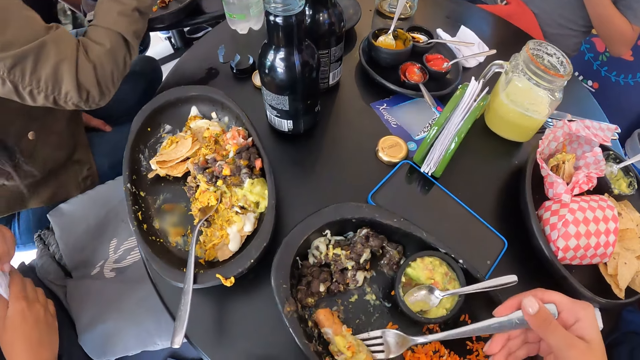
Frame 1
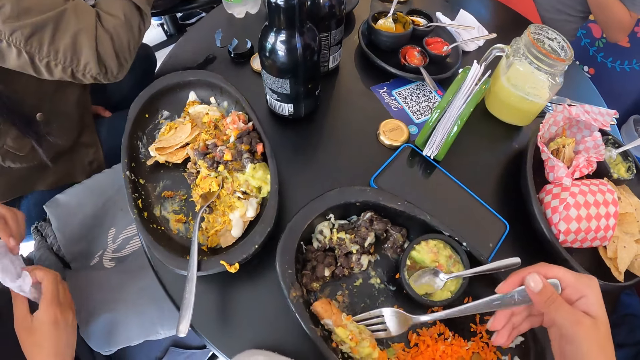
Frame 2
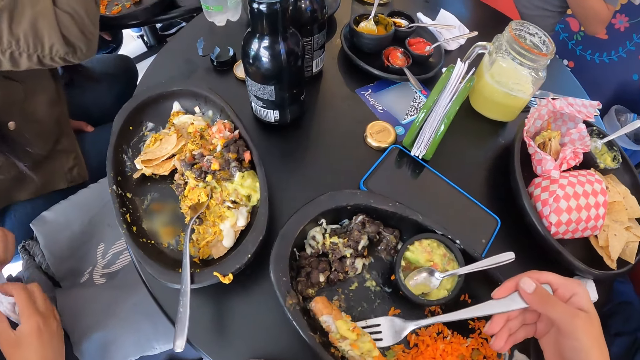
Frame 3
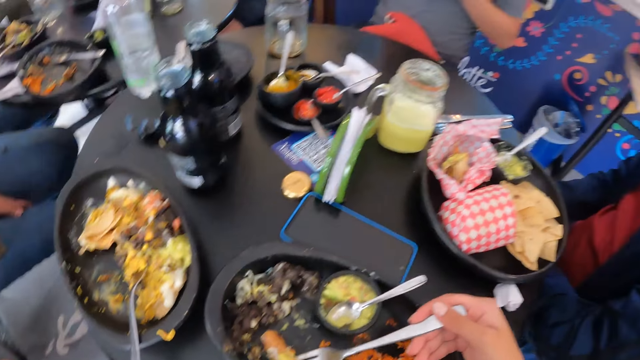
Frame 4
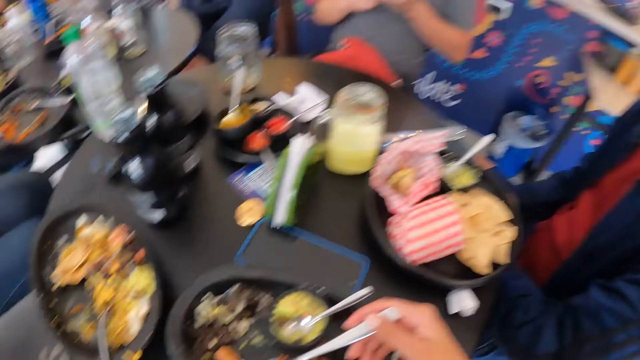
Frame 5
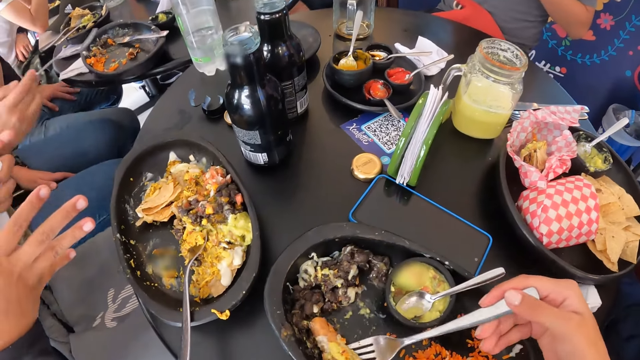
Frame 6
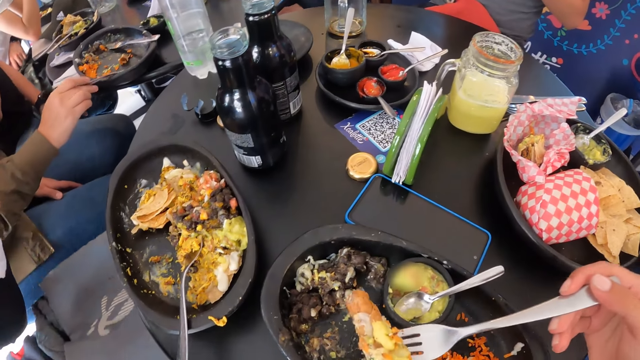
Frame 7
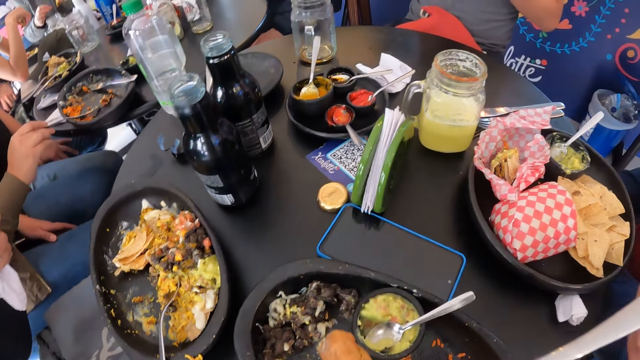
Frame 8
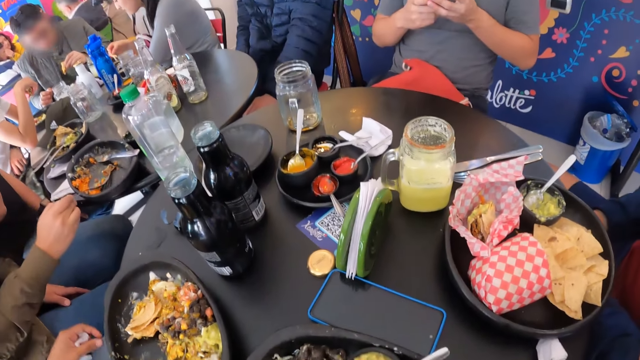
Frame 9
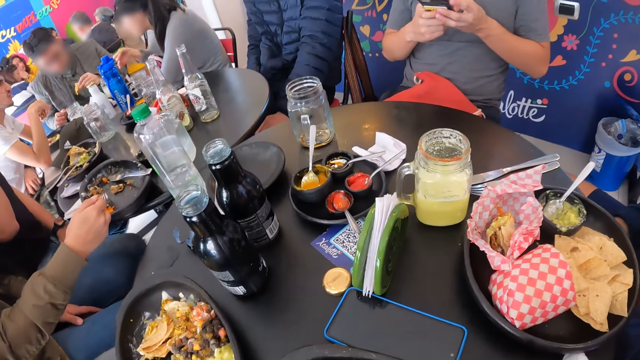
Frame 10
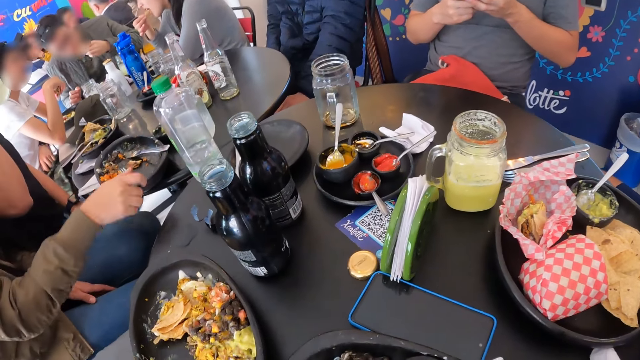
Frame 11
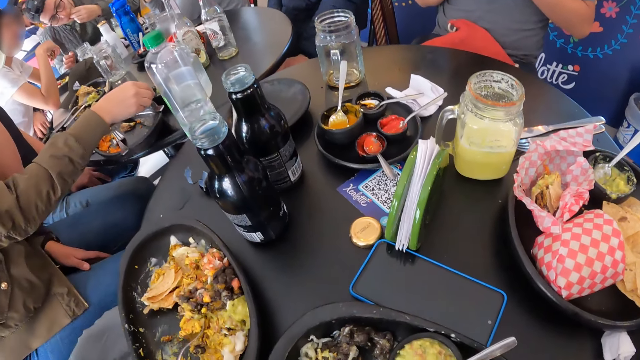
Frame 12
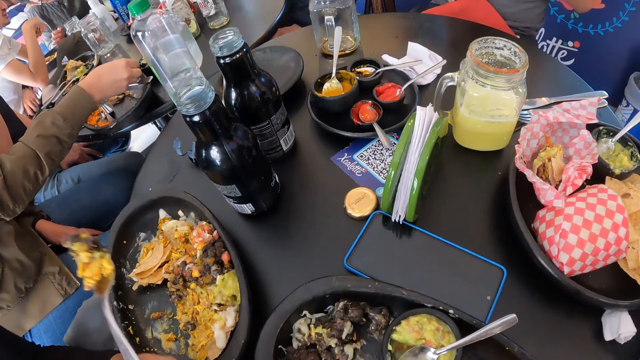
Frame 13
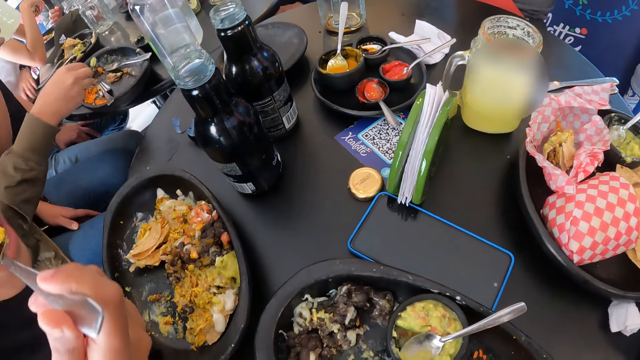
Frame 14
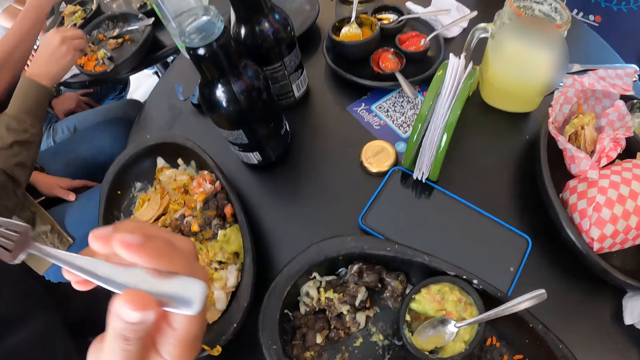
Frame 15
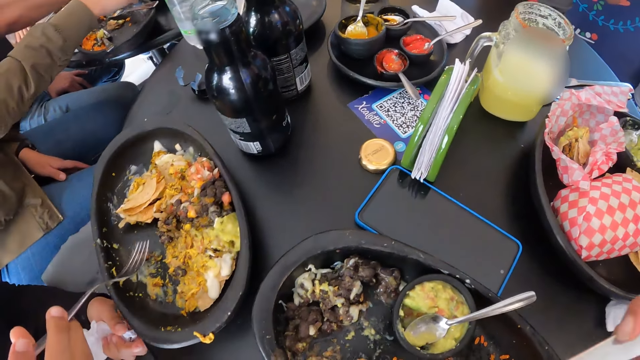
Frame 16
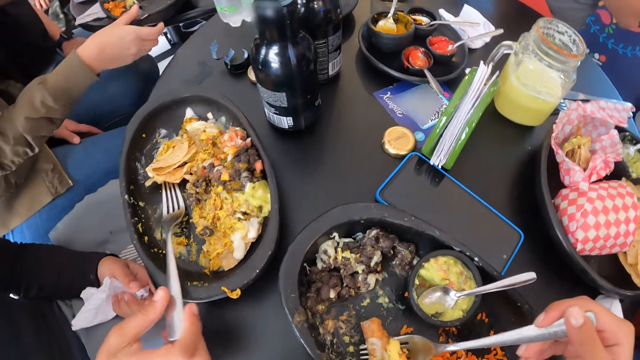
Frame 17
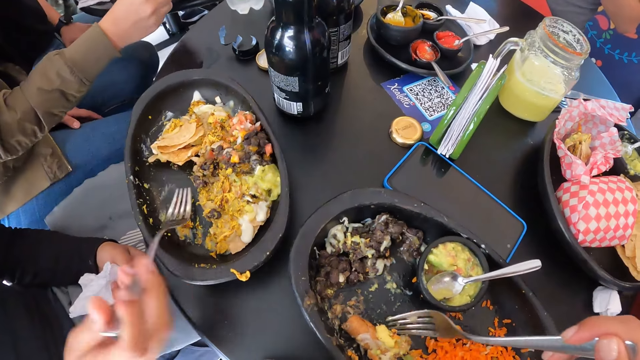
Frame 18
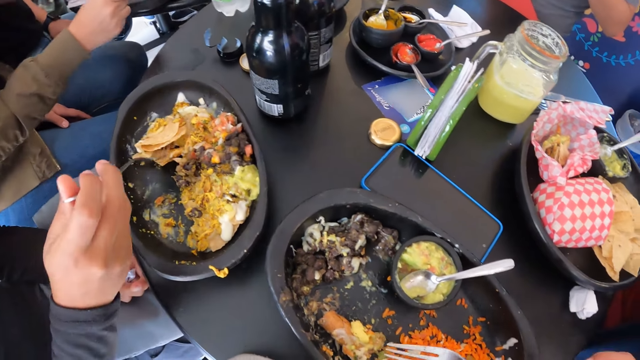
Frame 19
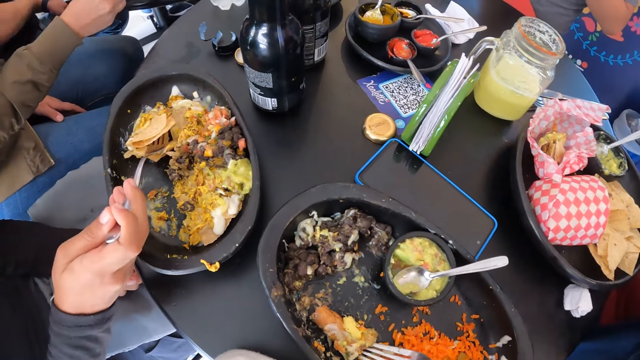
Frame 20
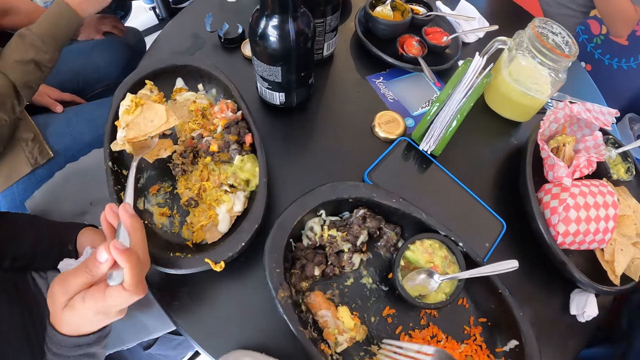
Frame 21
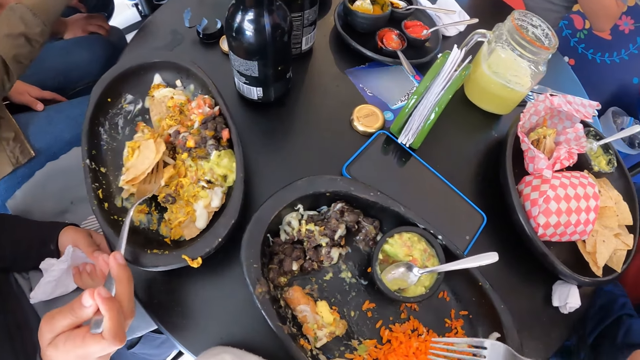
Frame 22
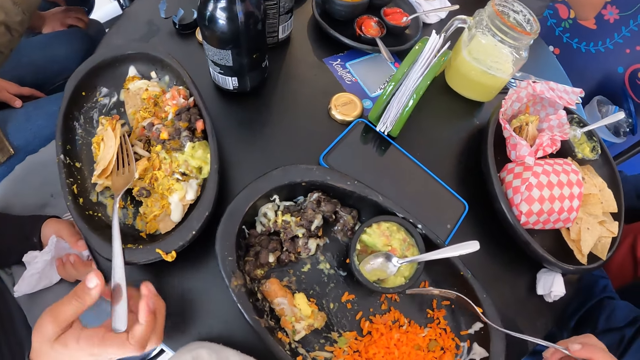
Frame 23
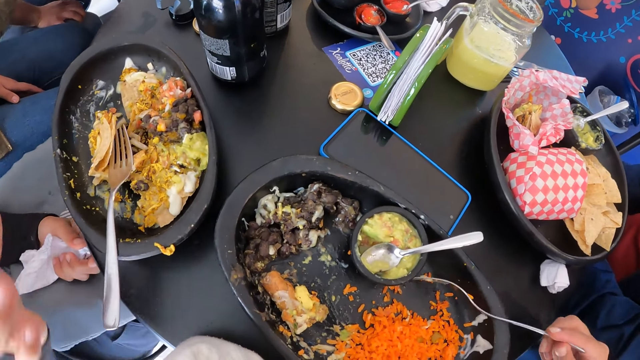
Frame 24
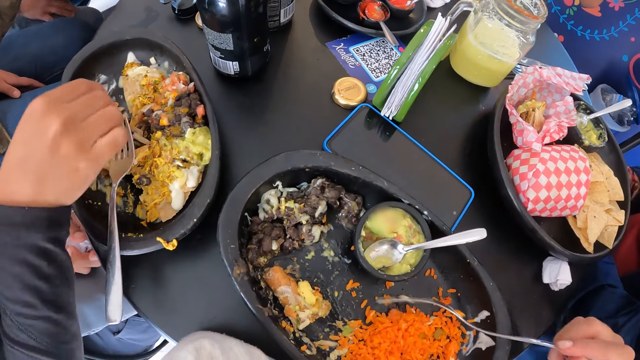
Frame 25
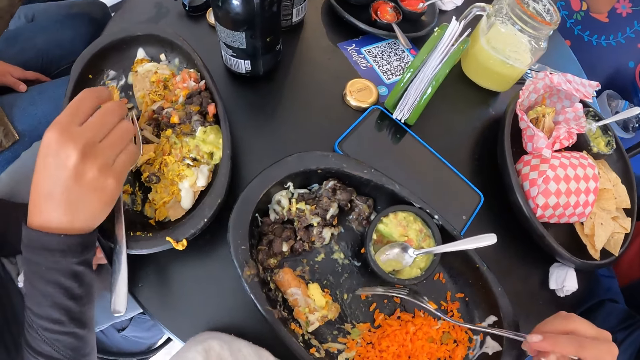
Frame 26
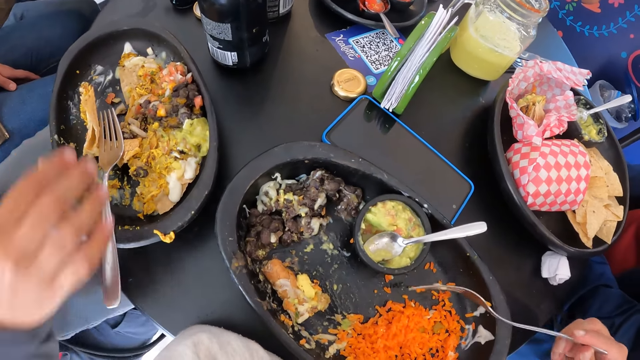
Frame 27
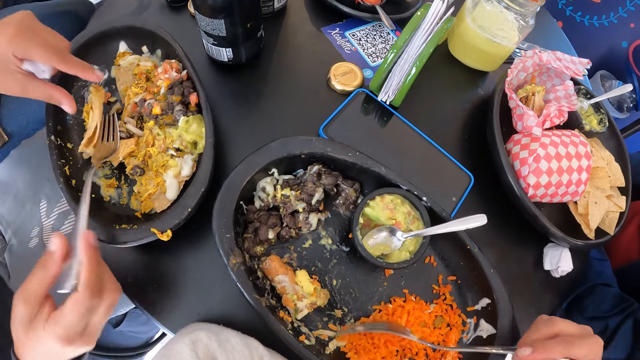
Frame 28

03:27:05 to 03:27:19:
The camera wearer packs food from the plate on the table with the fork in her right hand. She puts the food in the fork in her right hand into her mouth. The woman packs food from the plate on the table with the fork in her right hand. The woman puts the food in the fork in her right hand into her mouth. The woman packs food from the plate on the table with the fork in her right hand. The camera wearer packs food from the plate on the table with the fork in her right hand. She gathers rice in the bowl on the table with the fork in her right hand. She eats the food from the plate. Another woman touches a piece of burrito in the bowl of burrito on the table with her right hand.

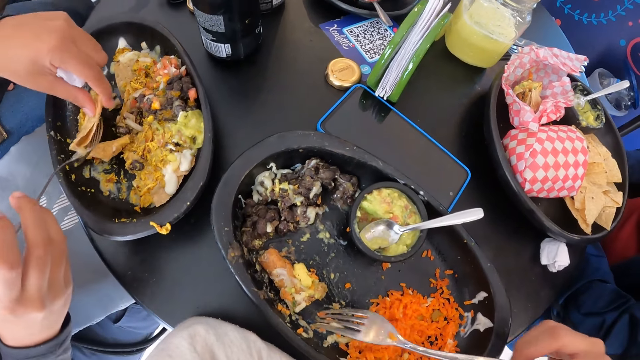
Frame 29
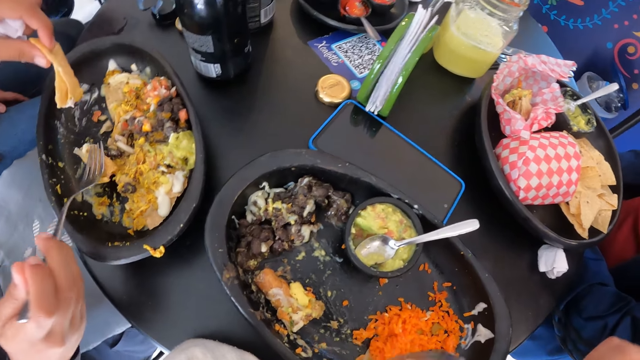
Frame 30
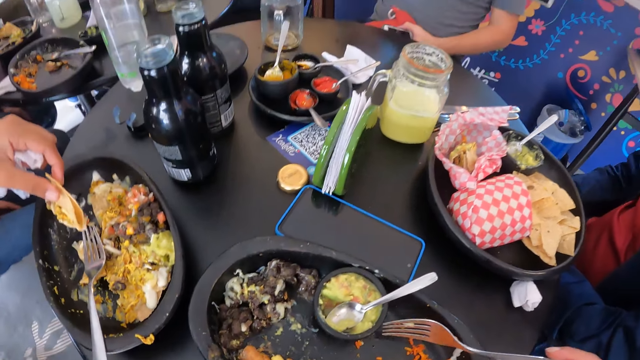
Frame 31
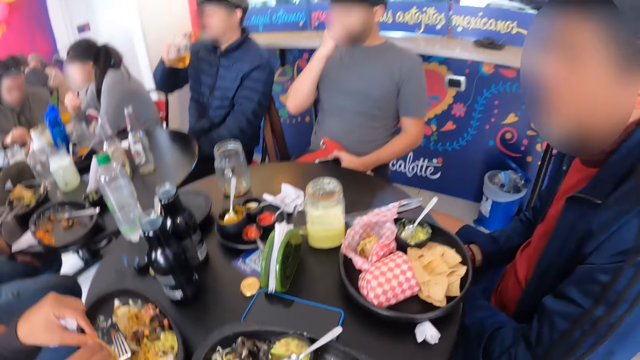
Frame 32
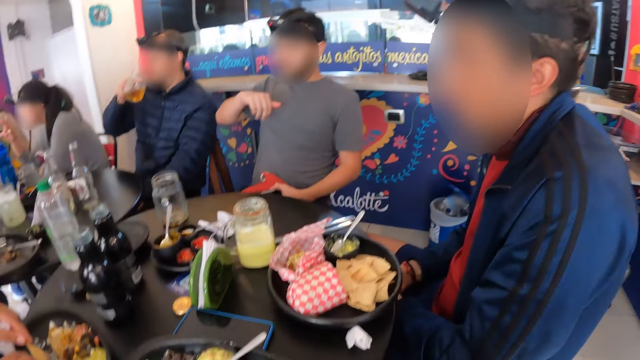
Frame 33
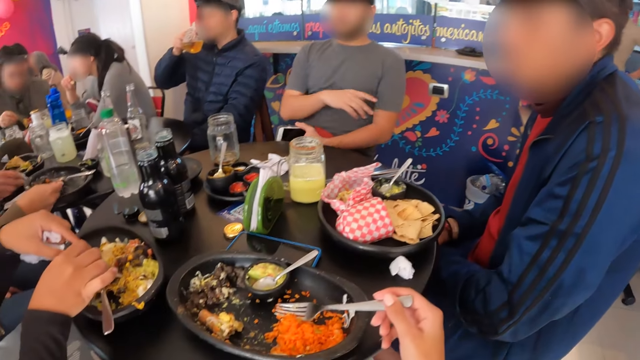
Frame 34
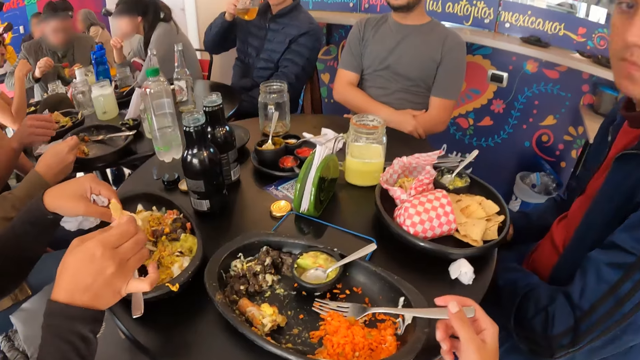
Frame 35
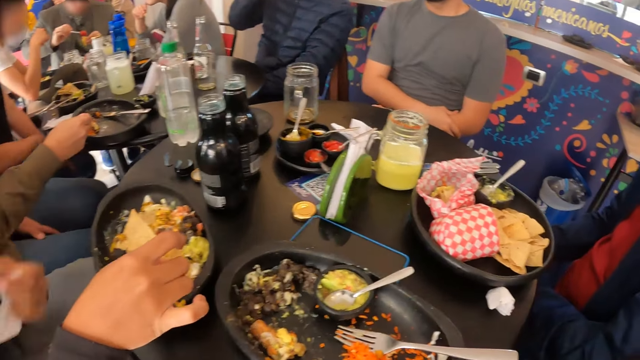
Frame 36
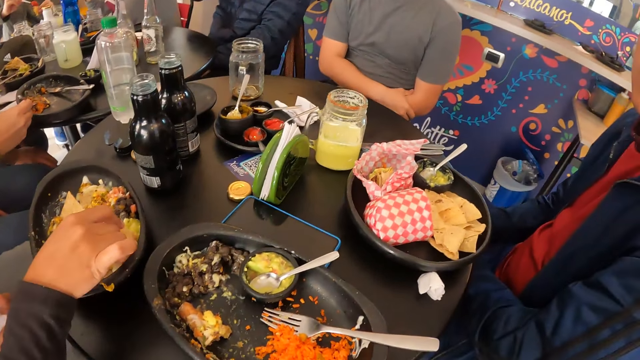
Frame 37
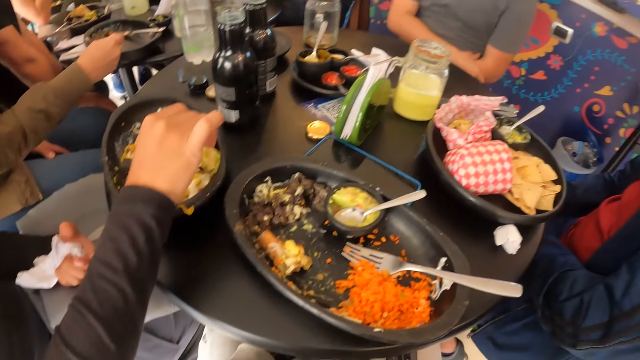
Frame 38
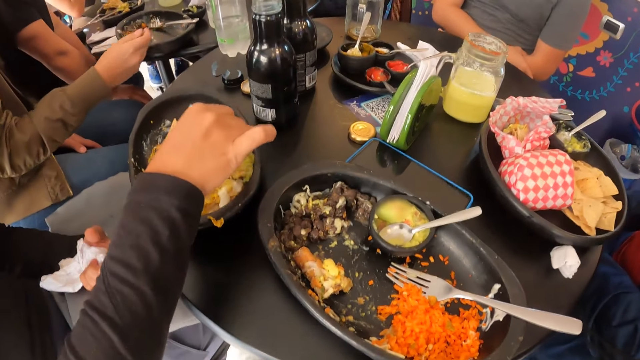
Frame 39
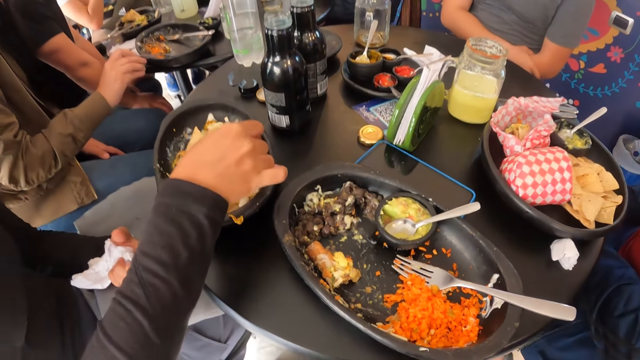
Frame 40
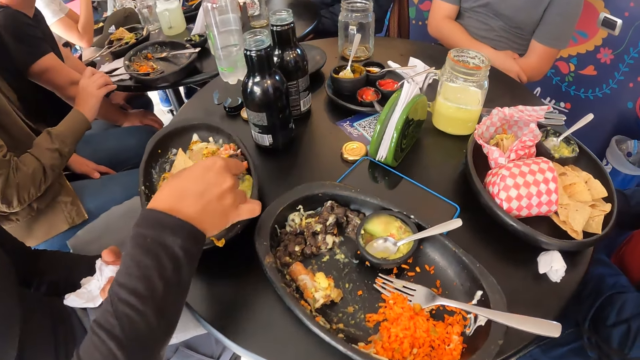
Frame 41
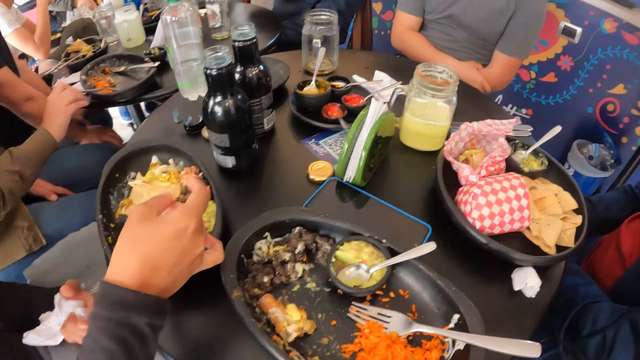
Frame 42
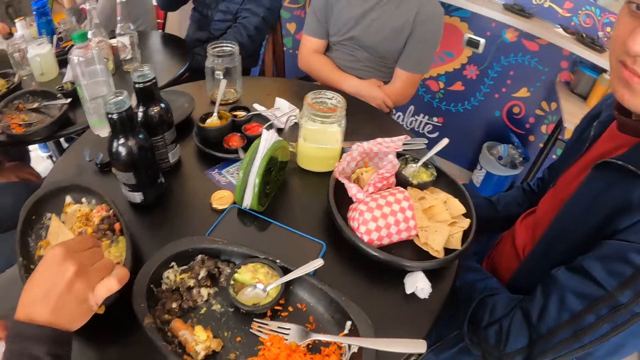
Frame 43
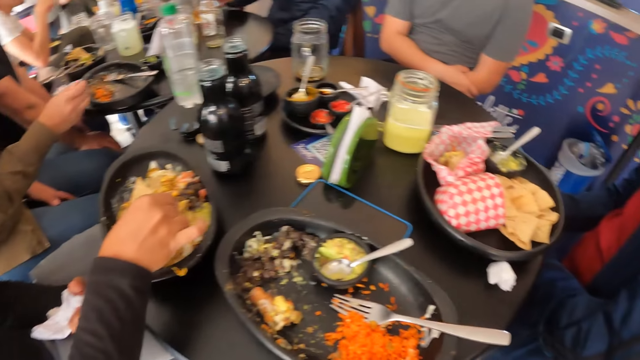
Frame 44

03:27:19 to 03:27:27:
The woman touches a burrito in the bowl on the table with her left hand. The woman takes the pieces of burrito from a fork in her right hand with her left hand. The woman touches the piece of burrito with both hands. A person talks to another person. The woman eats the burrito from the bowl on the table with her right hand. Another person takes the food from the plate.
